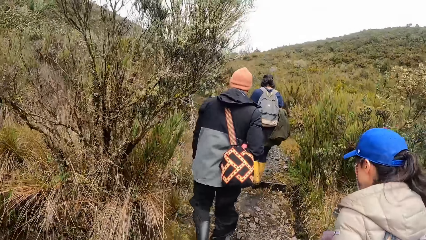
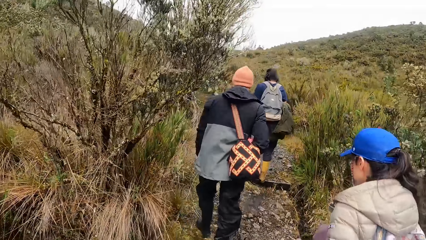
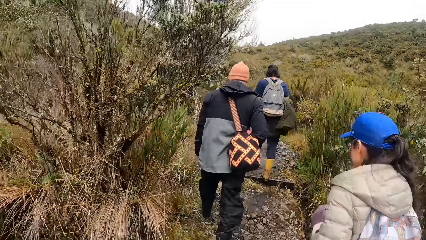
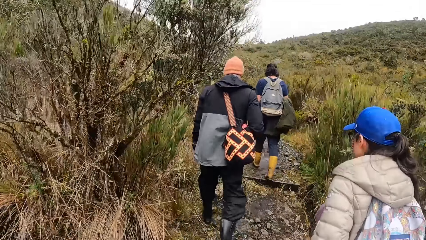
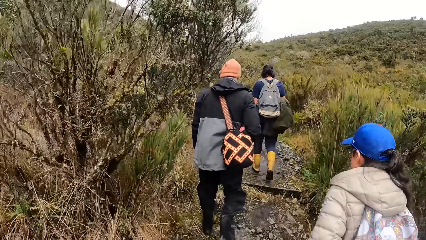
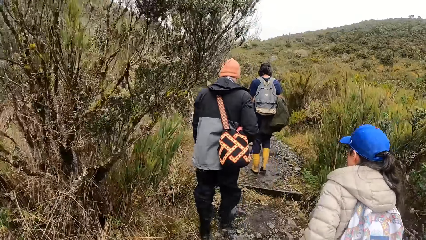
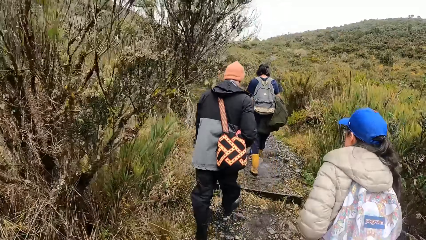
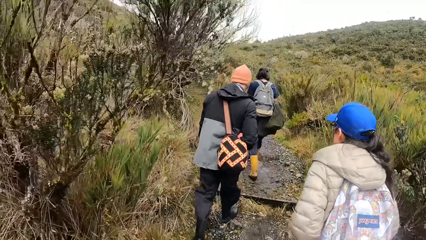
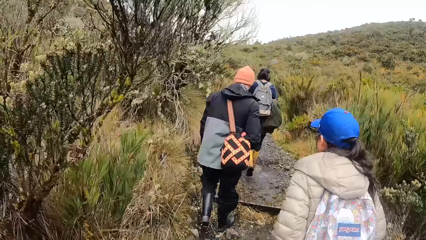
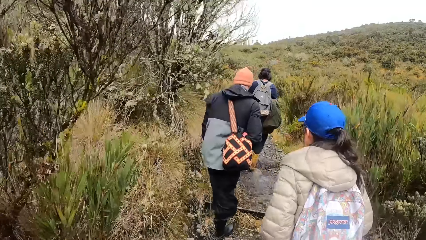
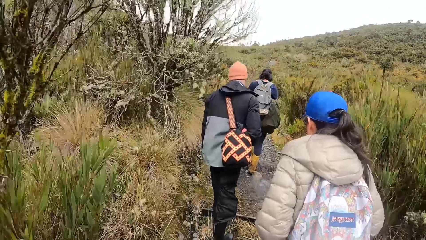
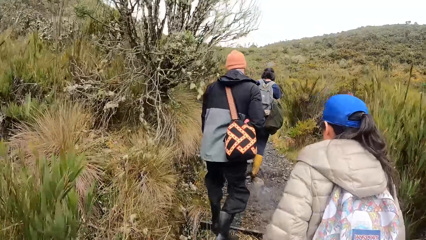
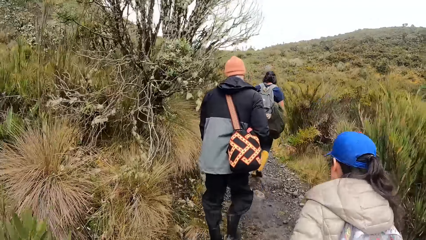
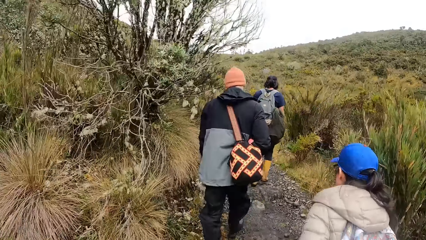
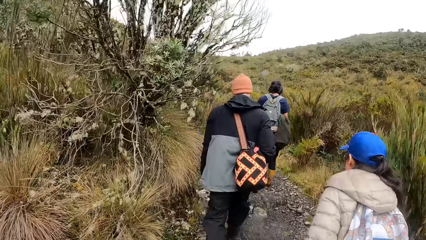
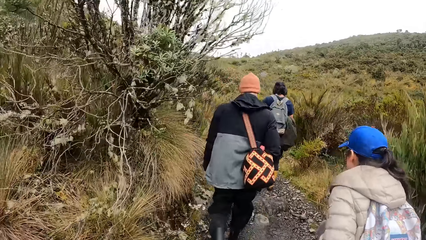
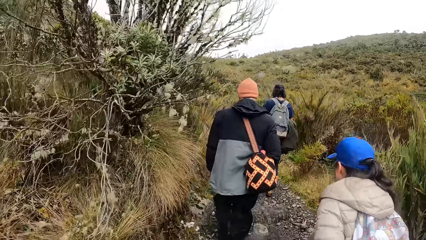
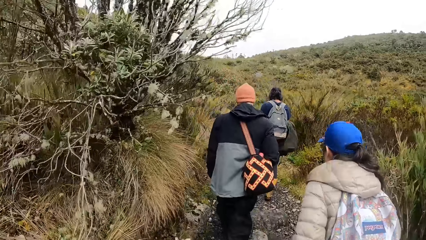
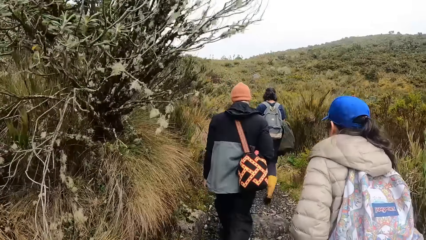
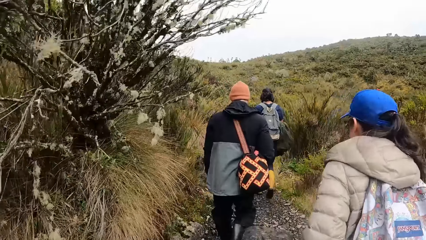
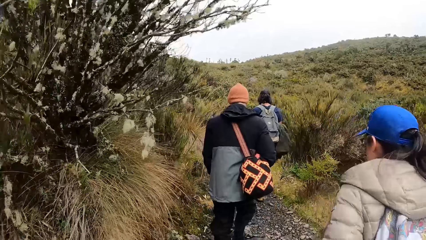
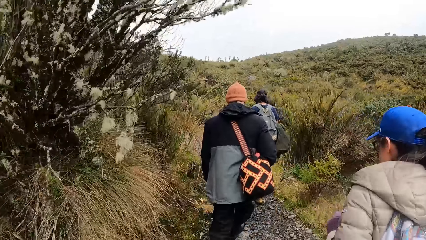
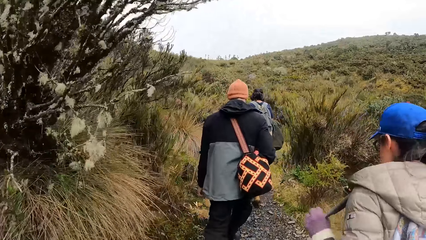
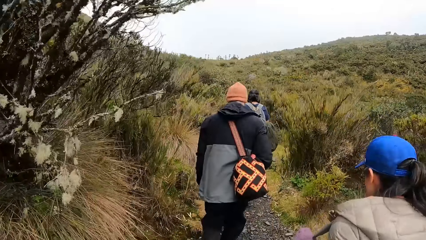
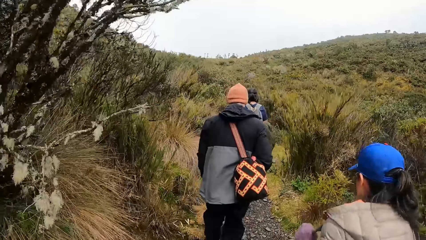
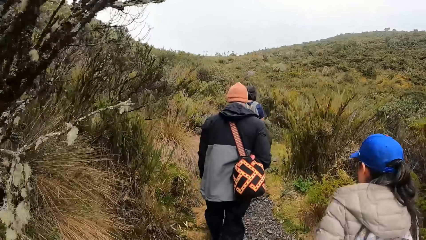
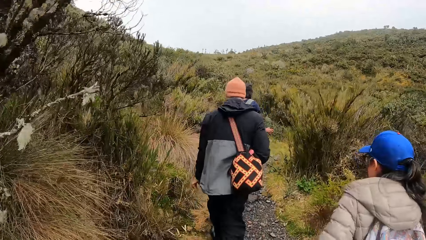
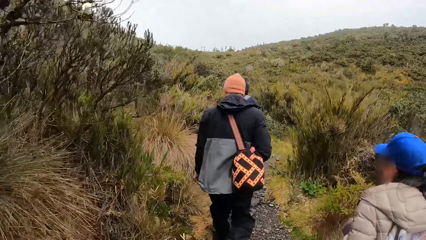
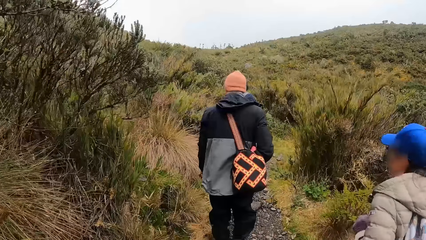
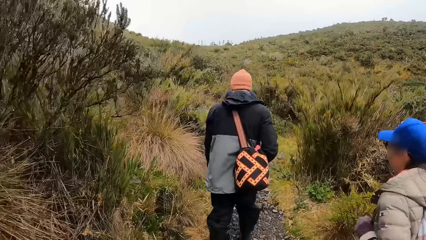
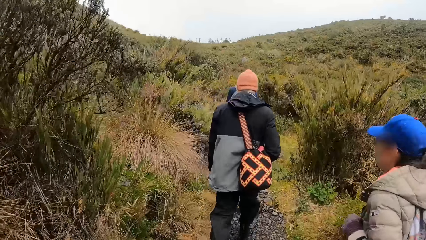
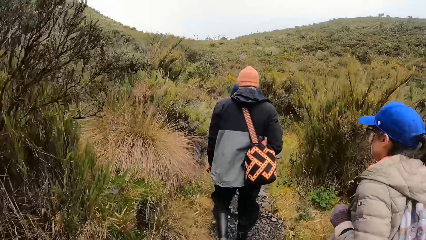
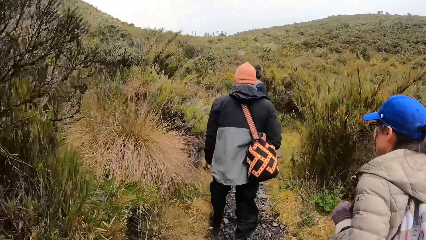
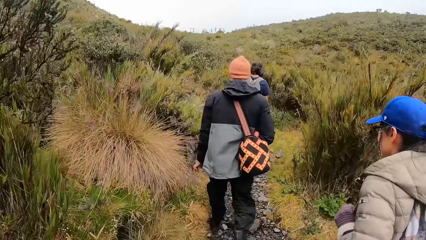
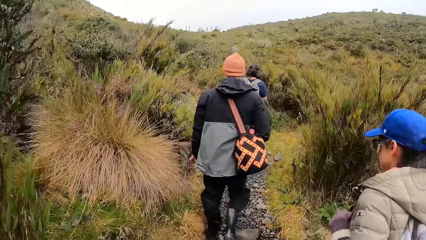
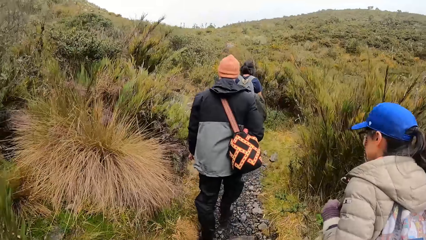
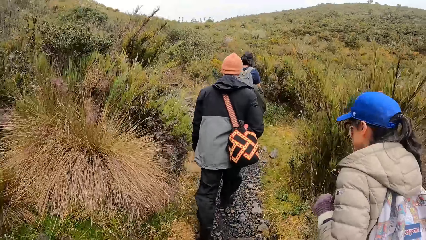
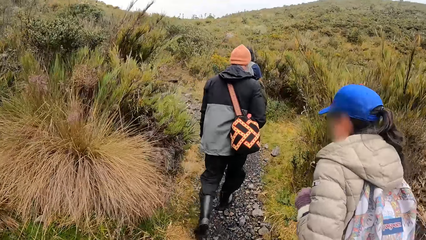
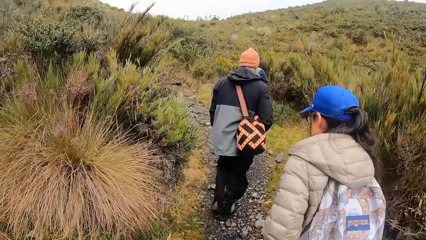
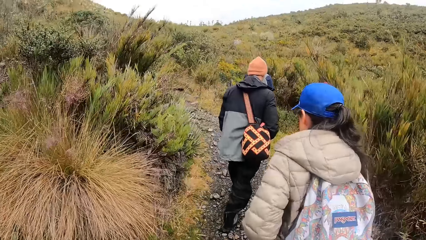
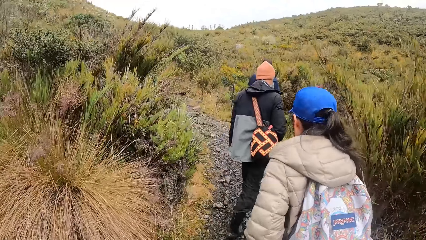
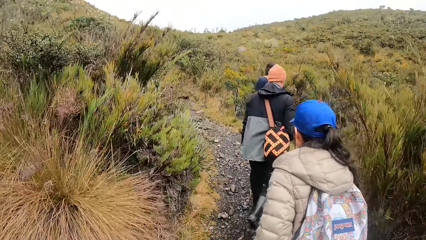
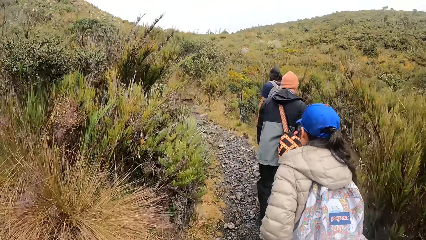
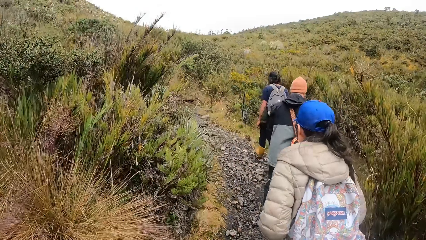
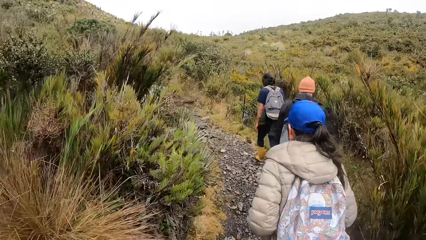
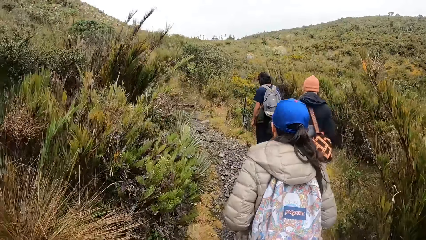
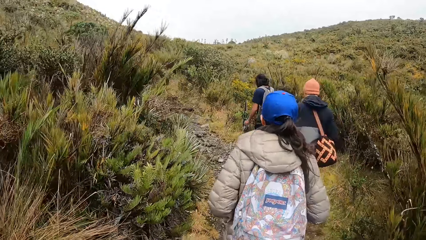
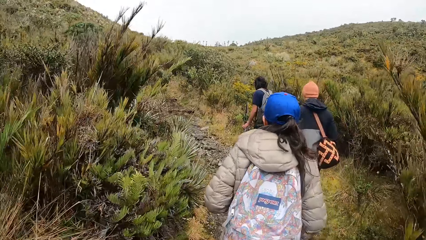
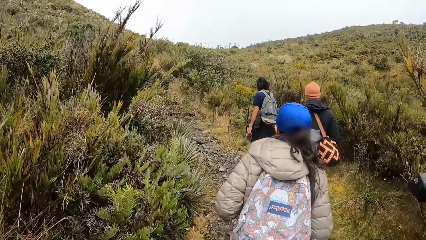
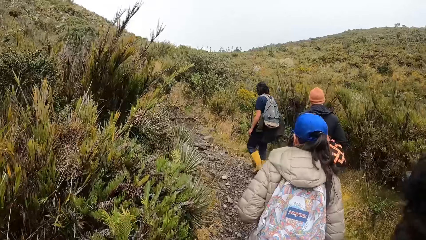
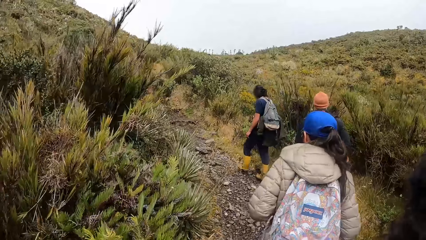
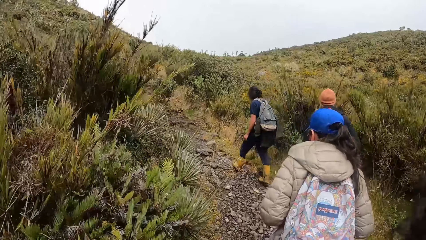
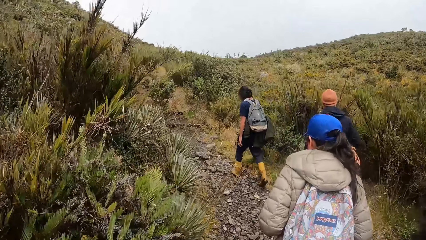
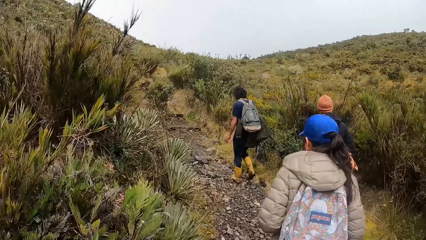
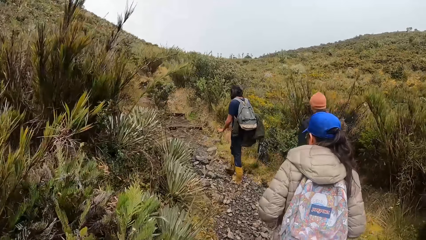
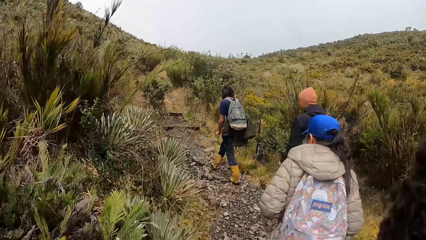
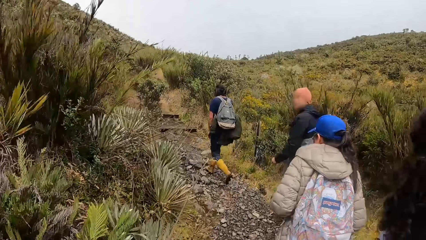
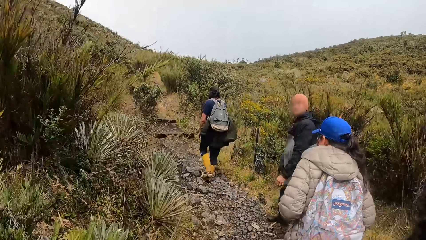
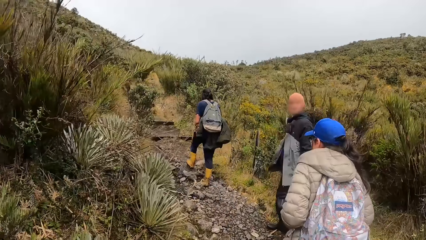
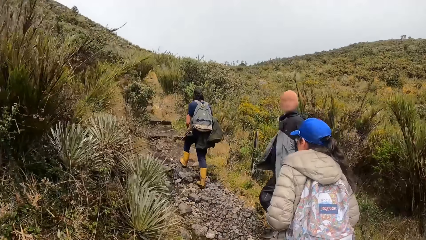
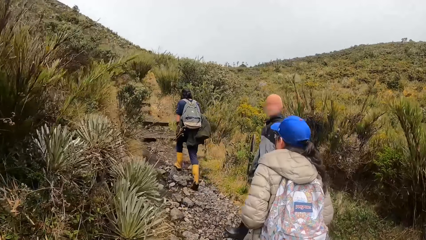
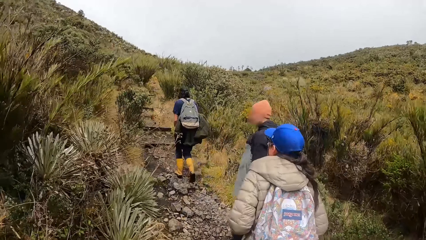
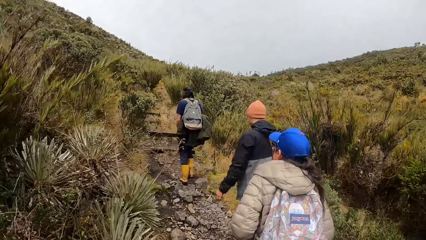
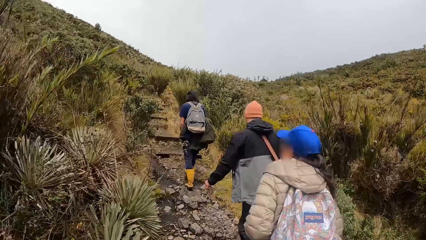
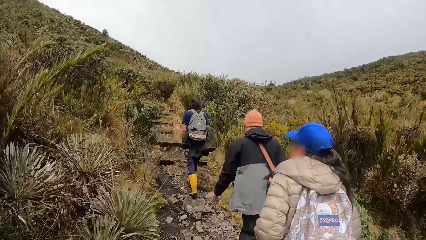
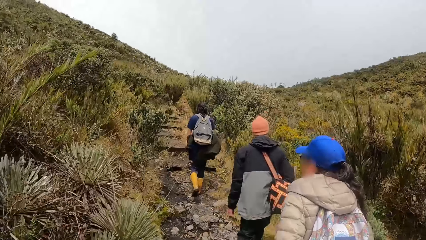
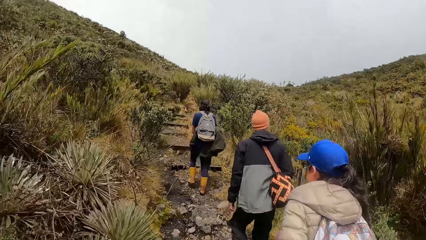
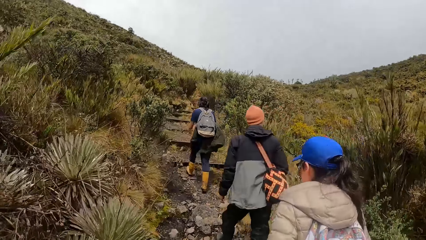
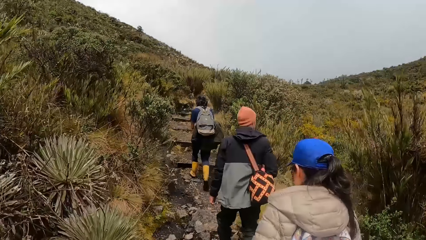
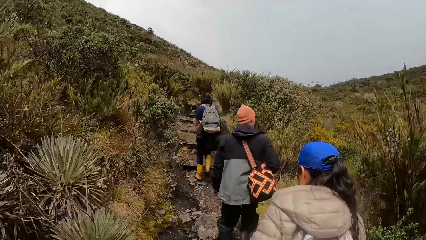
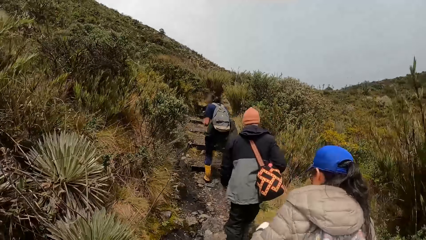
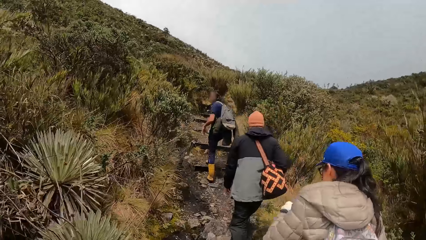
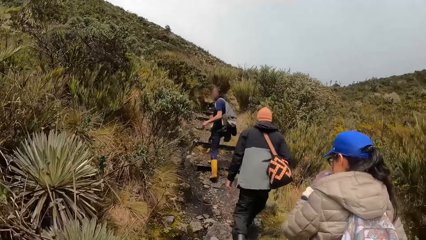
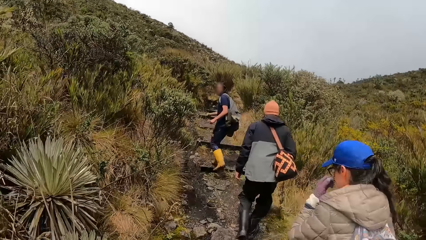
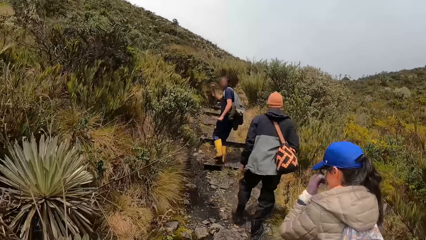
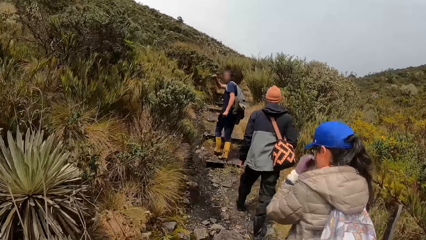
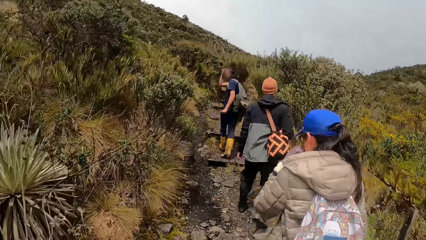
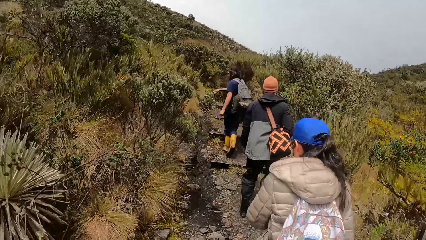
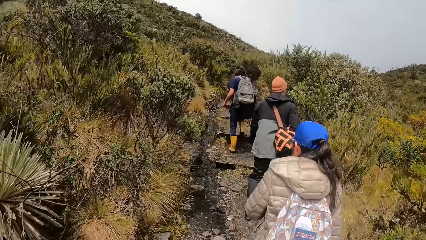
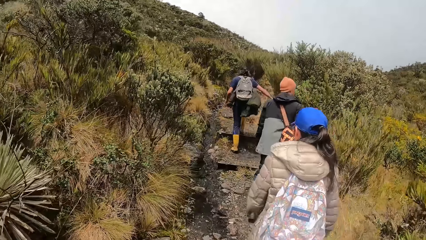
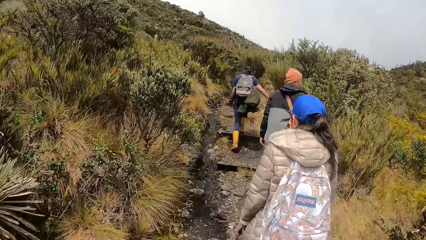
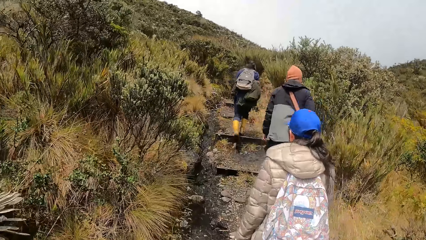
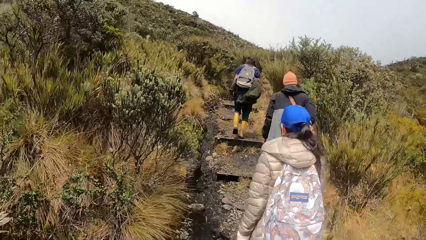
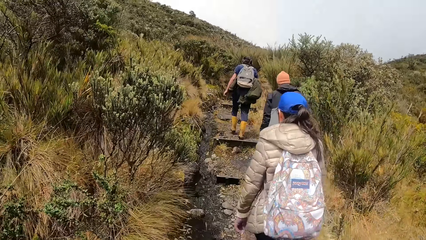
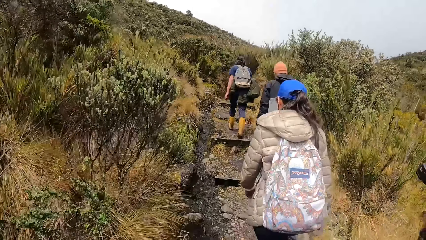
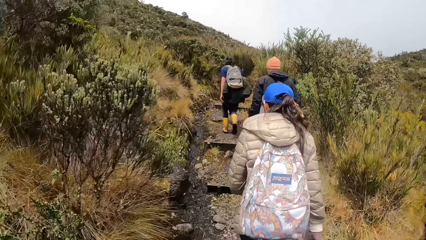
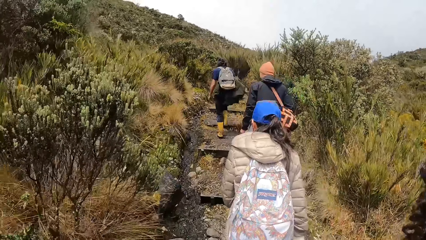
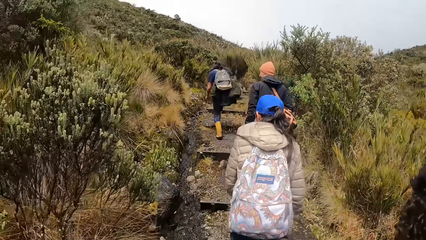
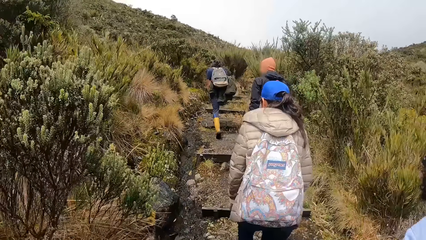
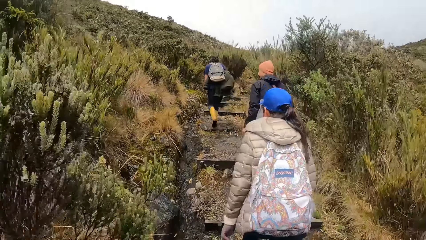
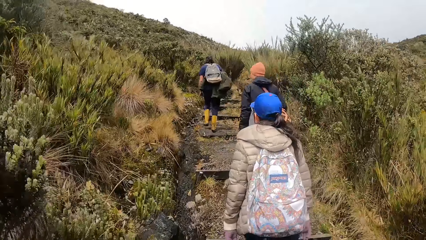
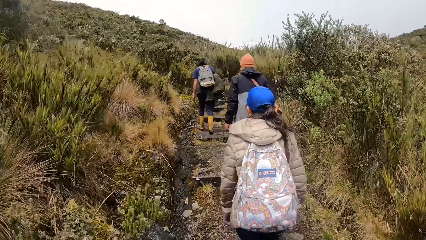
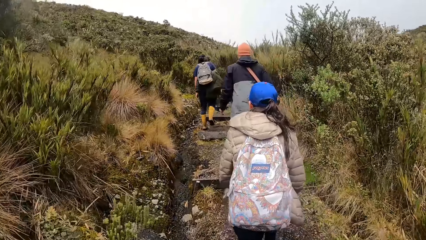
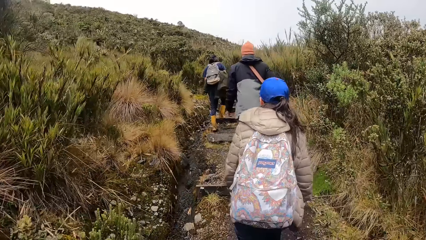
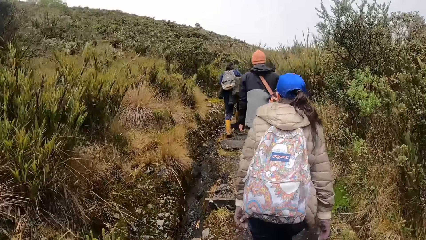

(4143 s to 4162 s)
The camera wearer looks at the hills. They walk around the forest with the team. They look at a woman. They walk around the forest with the team. They climb the mountains. A man converses with the team. The camera wearer climbs the mountains.
